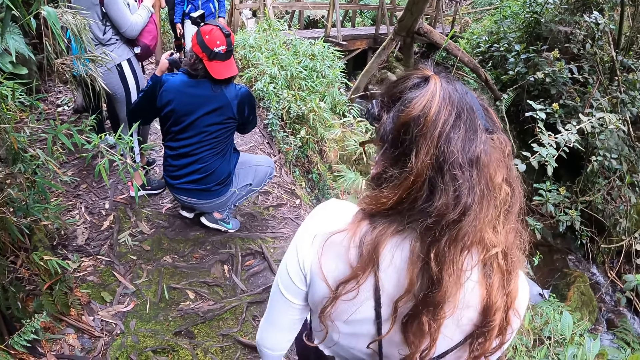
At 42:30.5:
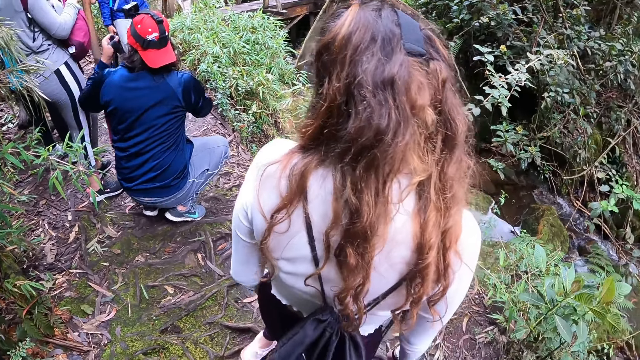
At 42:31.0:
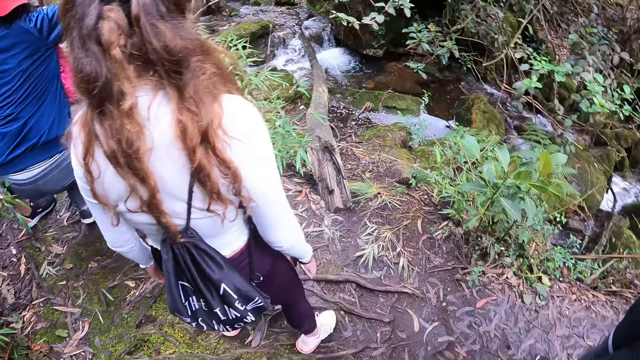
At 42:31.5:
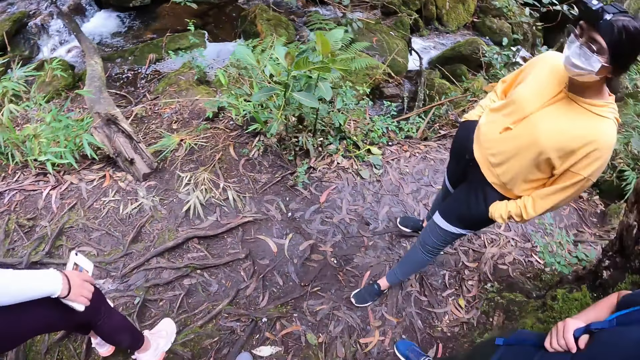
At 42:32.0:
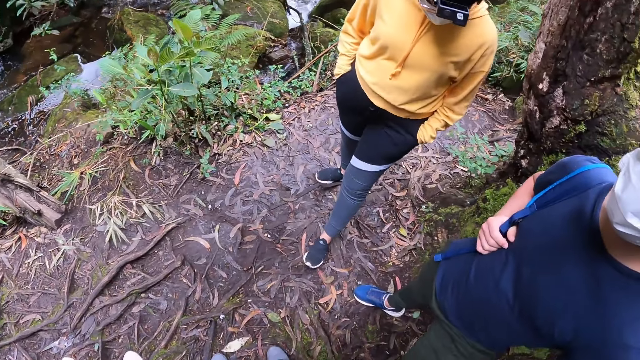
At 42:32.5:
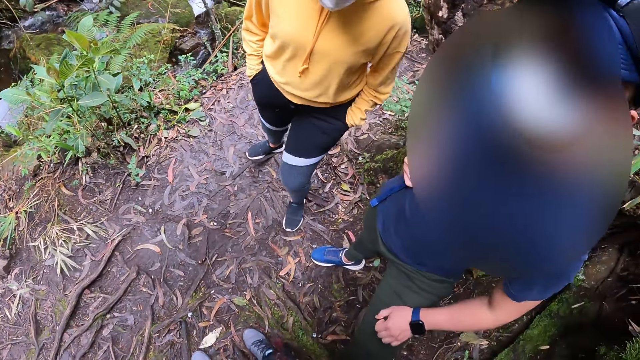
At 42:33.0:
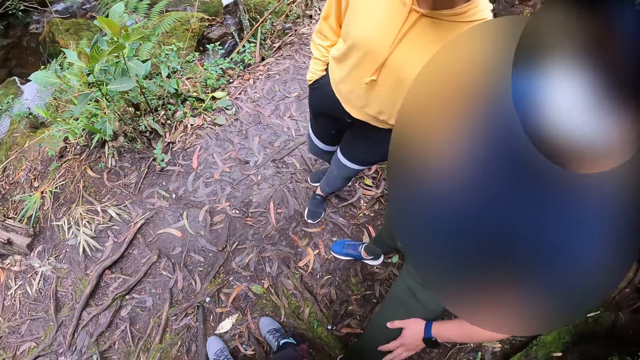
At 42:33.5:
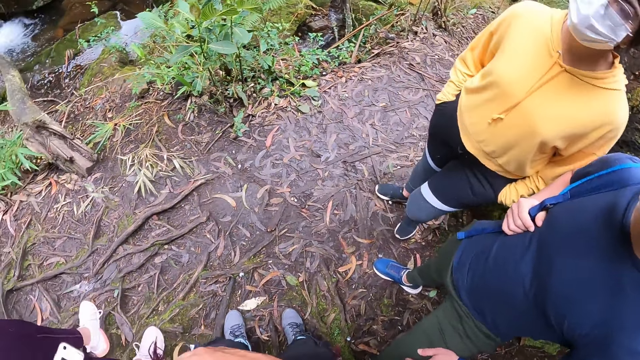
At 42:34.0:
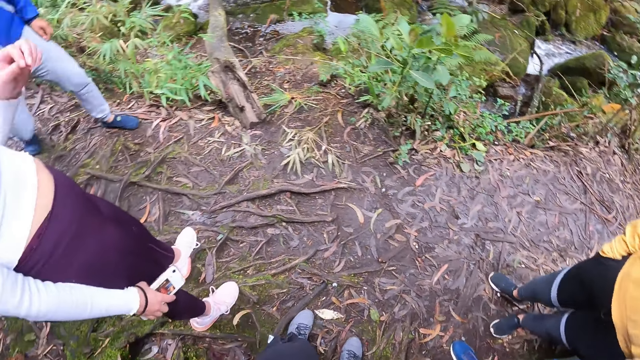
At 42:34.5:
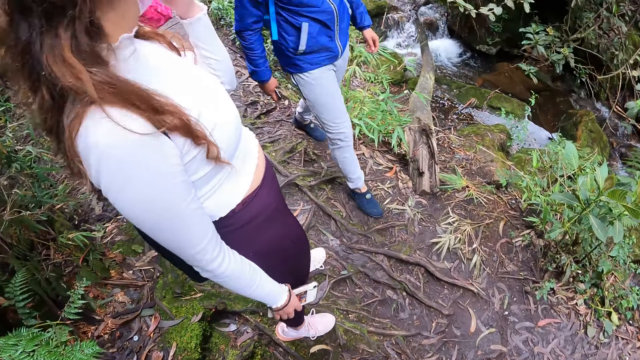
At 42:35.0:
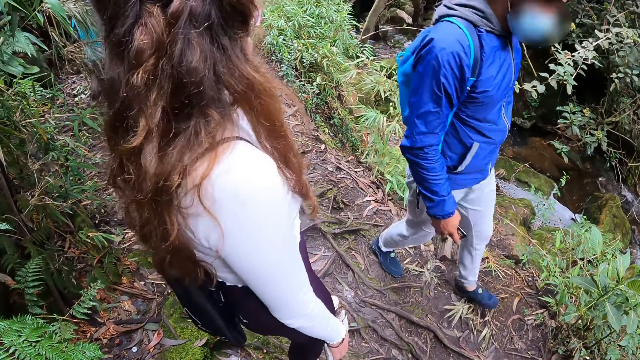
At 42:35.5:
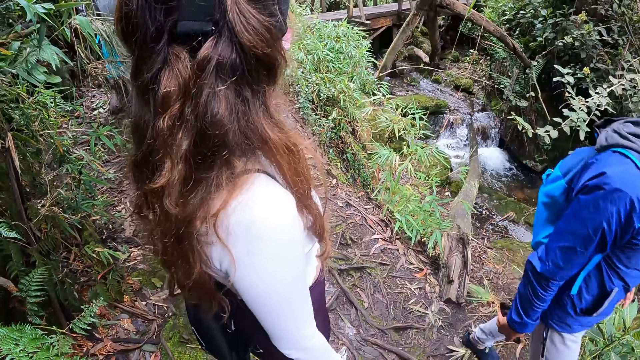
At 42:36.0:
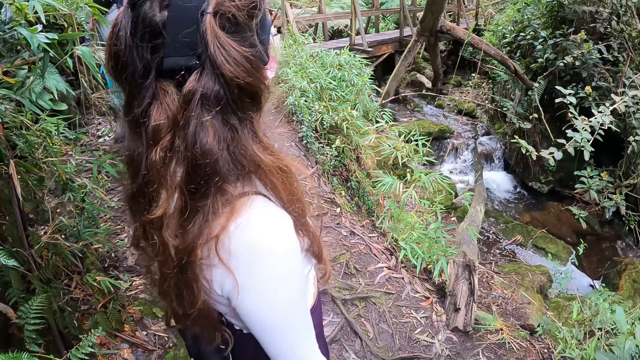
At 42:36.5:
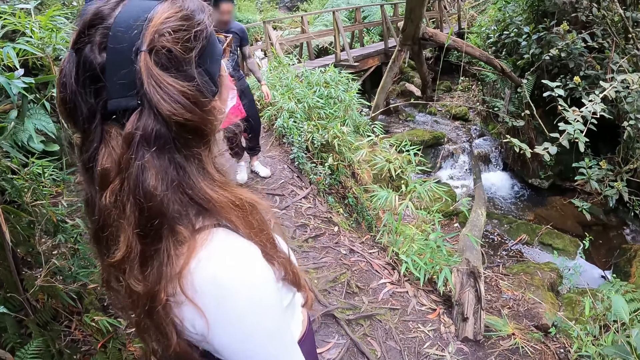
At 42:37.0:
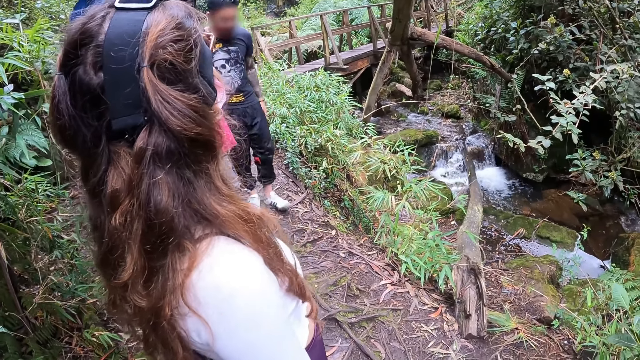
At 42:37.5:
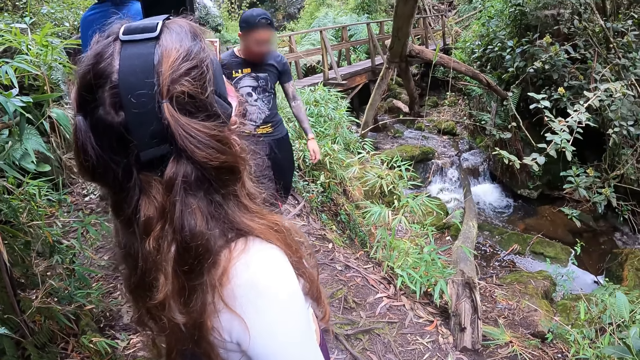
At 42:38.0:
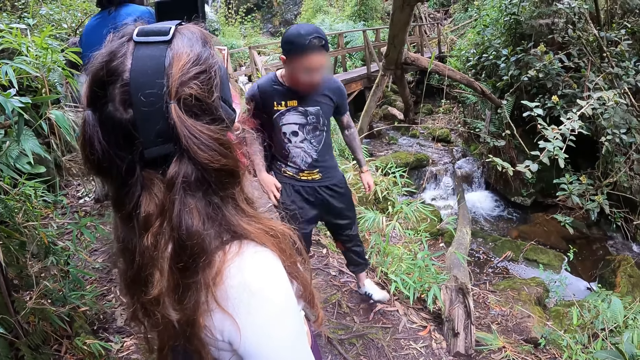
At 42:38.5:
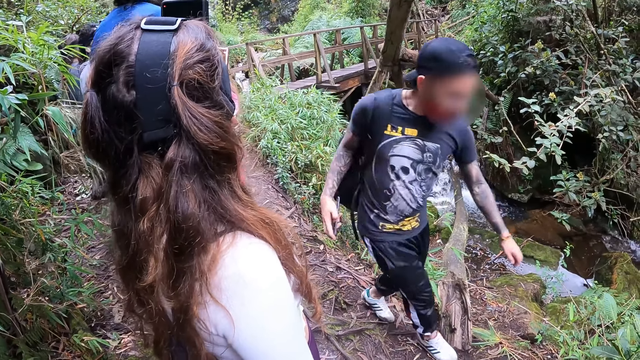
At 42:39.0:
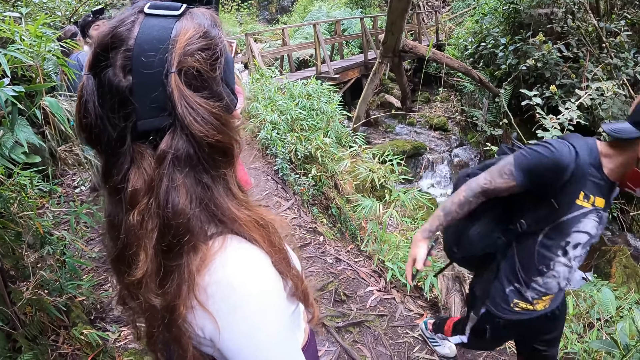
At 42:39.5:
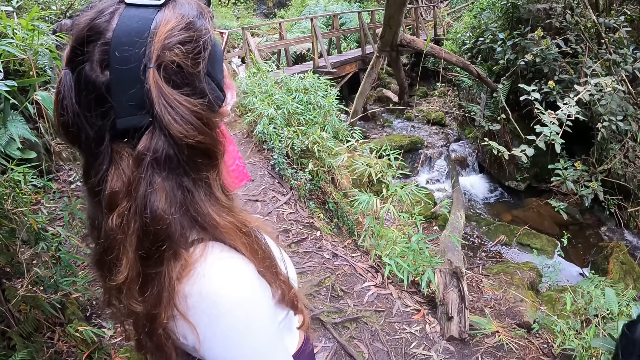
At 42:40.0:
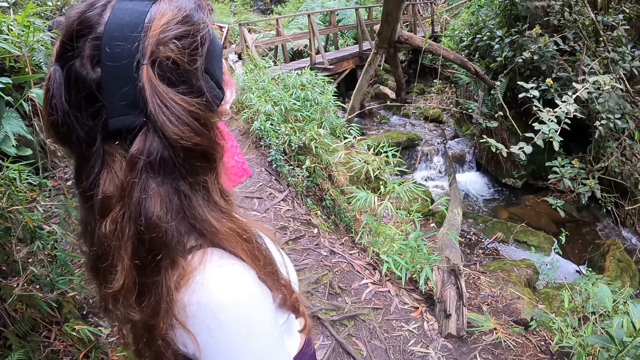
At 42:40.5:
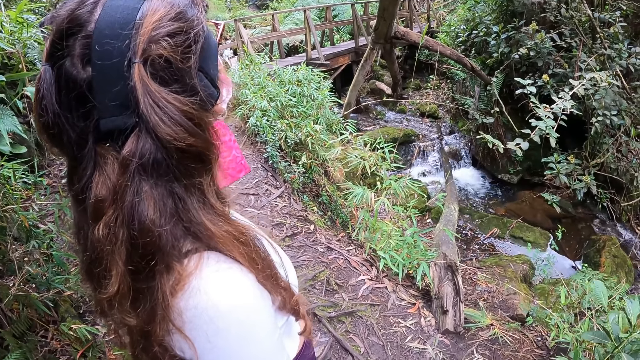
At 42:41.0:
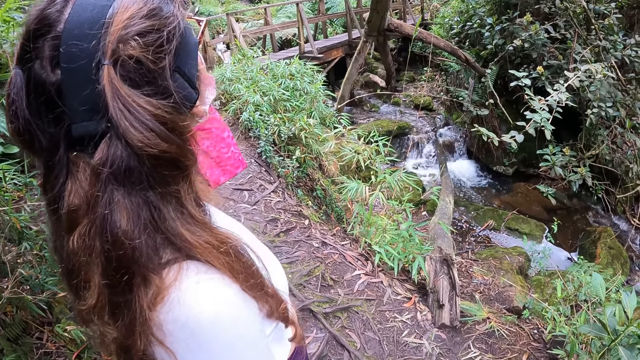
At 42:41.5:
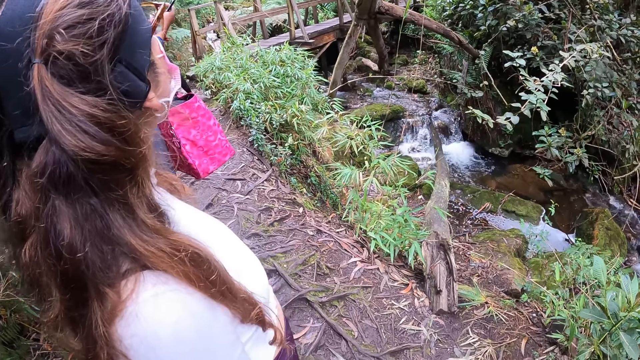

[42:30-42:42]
A man touches his thigh with his left hand.

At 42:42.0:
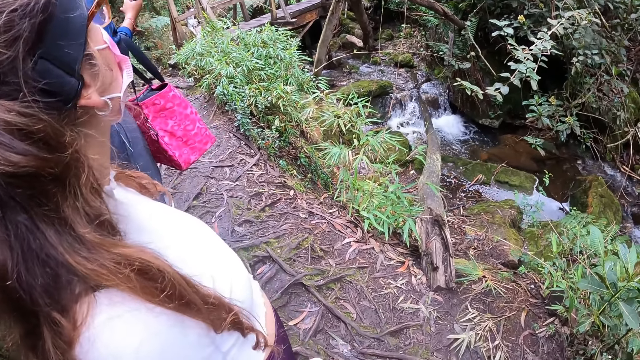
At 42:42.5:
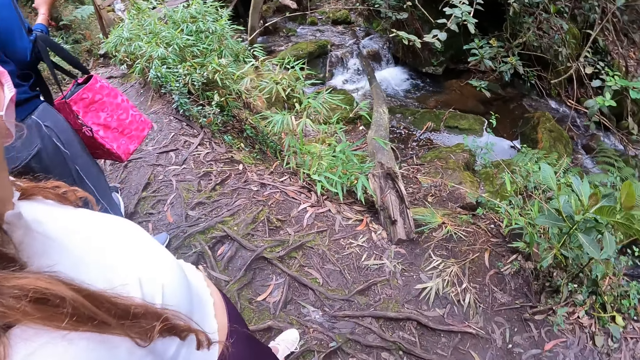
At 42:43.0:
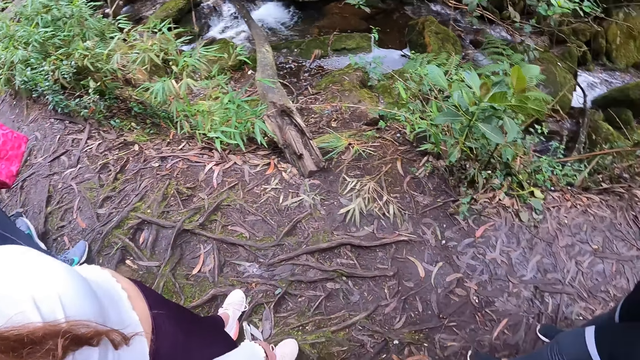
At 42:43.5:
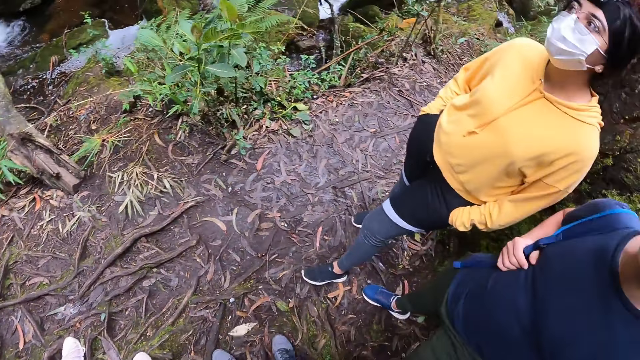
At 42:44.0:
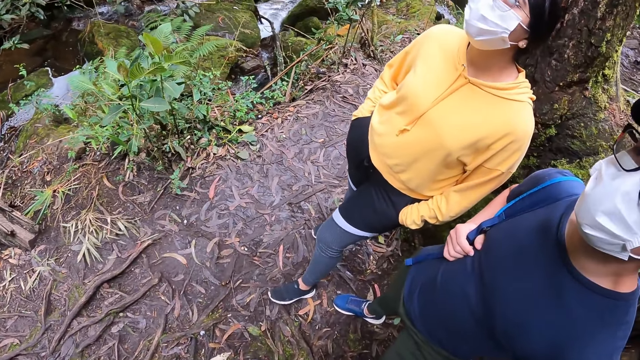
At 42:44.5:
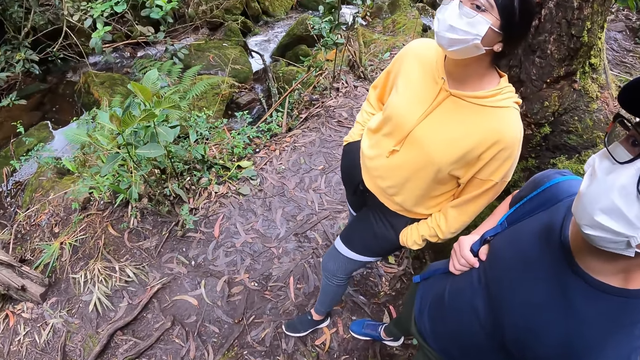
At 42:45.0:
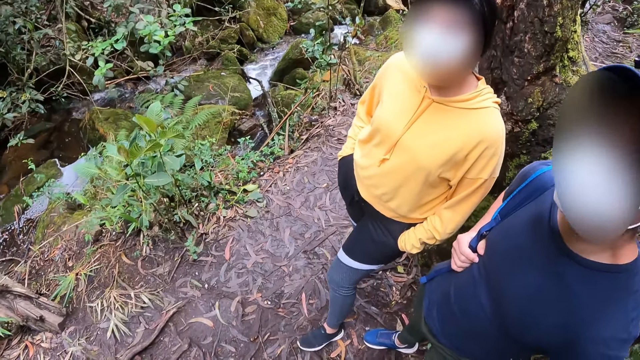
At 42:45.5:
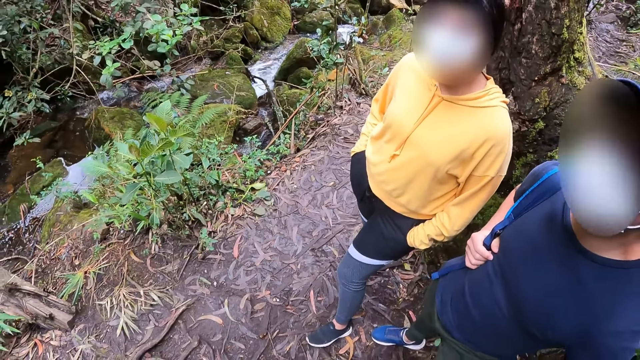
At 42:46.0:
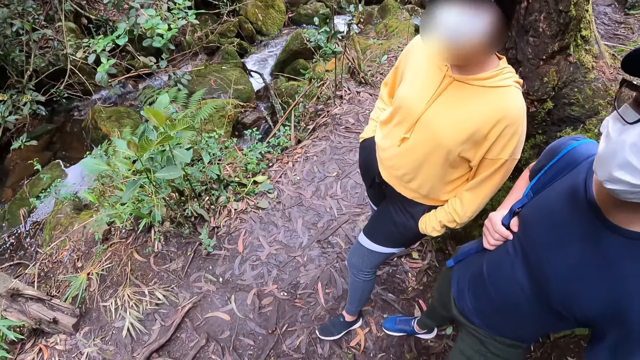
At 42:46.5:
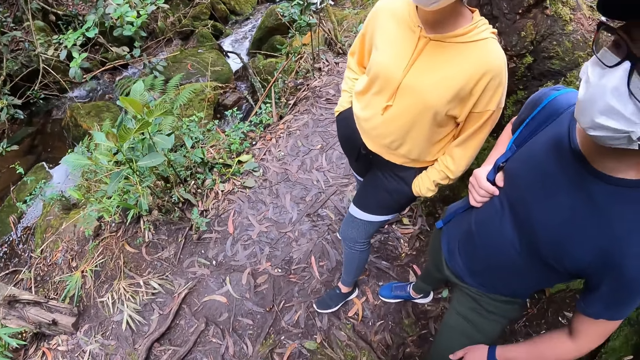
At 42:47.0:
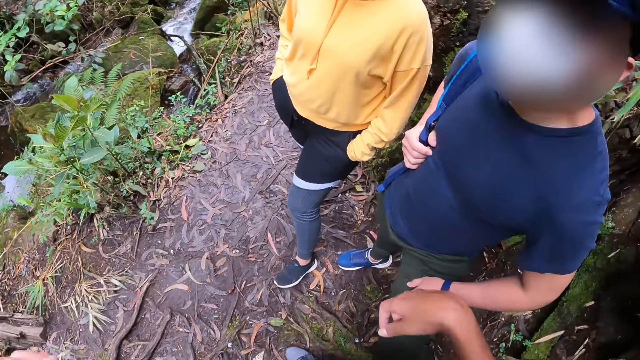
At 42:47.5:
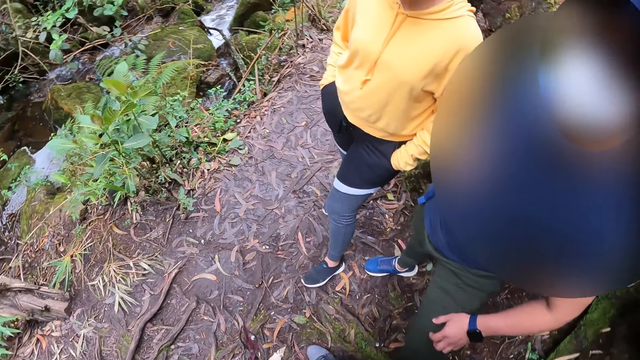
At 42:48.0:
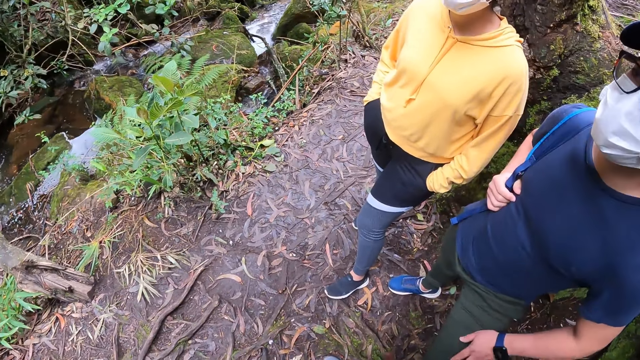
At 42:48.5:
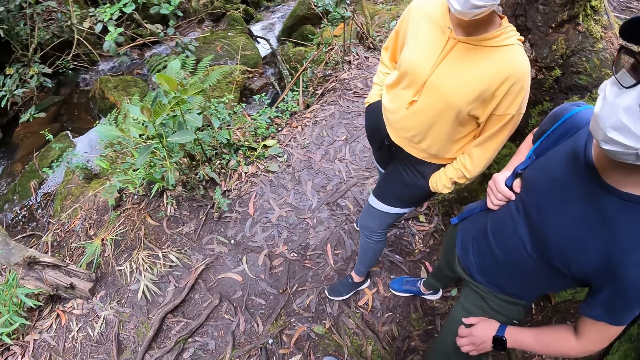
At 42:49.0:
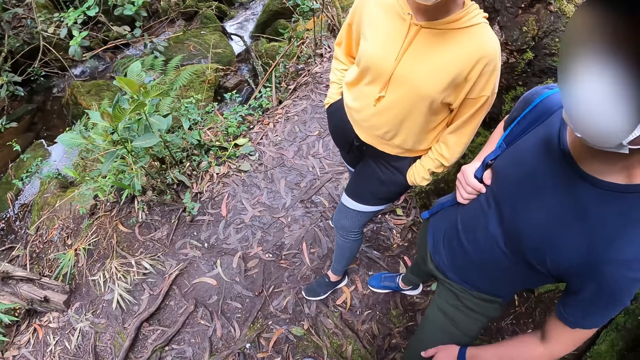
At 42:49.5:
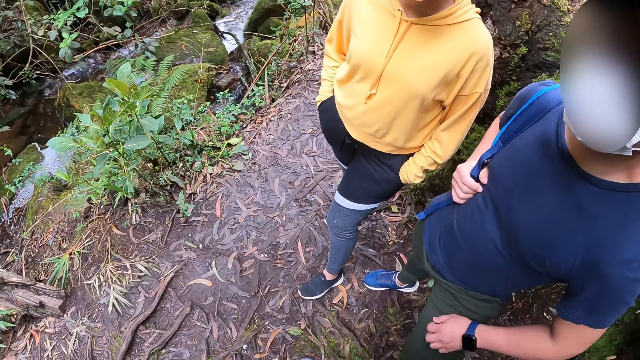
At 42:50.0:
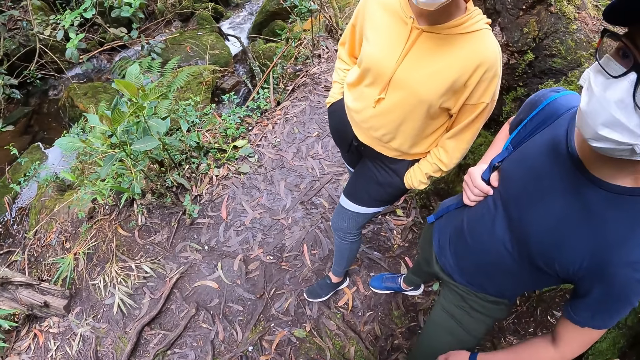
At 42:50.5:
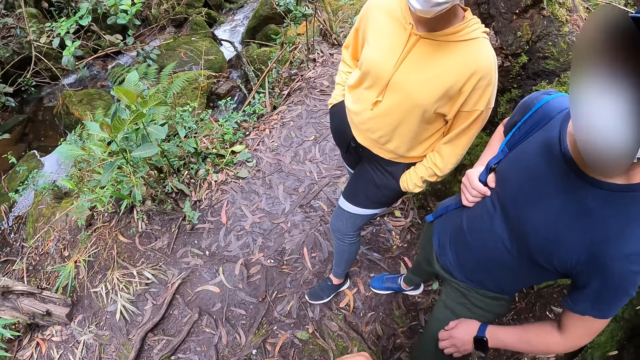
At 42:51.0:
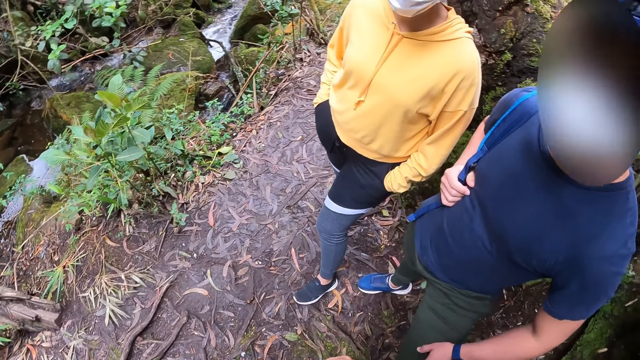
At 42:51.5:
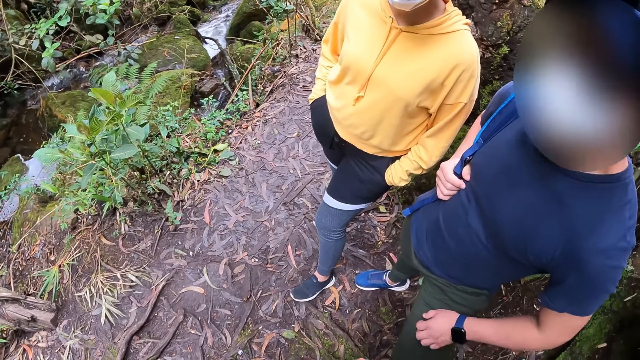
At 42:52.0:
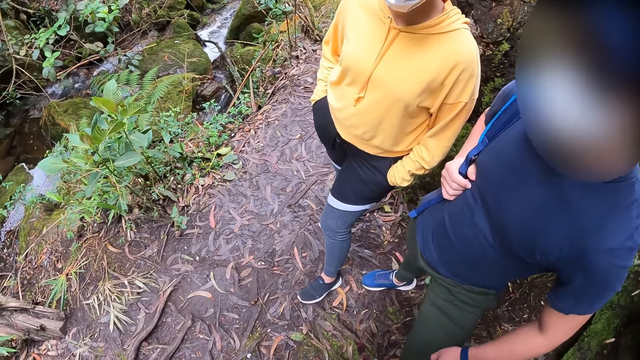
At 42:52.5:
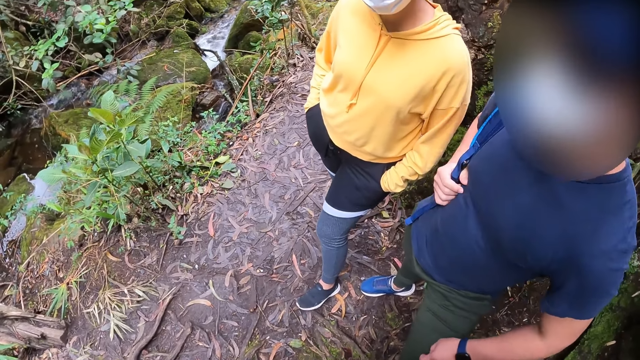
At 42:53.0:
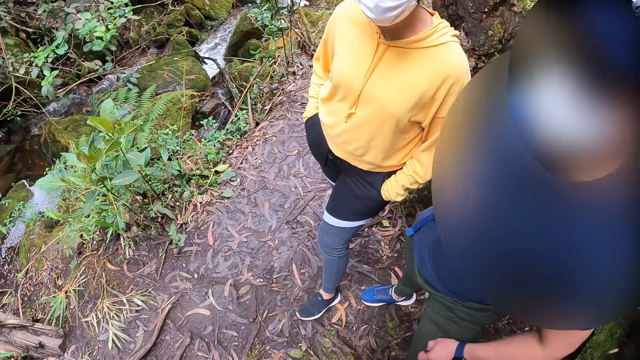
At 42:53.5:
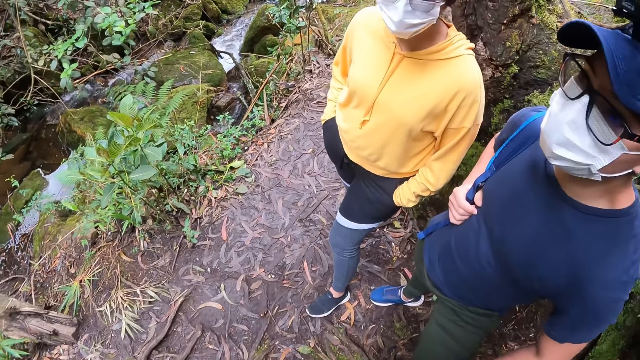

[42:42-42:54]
The camera wearer talks to a man.
